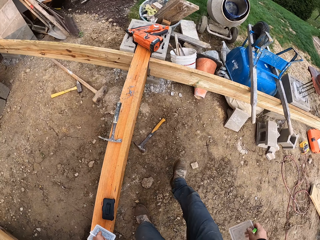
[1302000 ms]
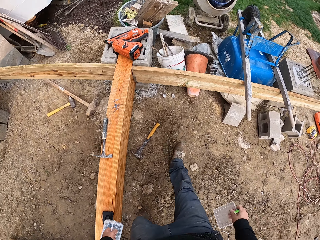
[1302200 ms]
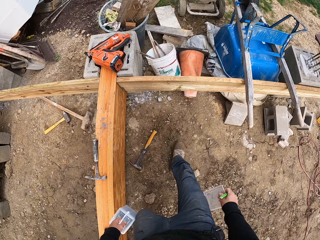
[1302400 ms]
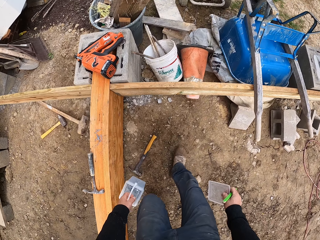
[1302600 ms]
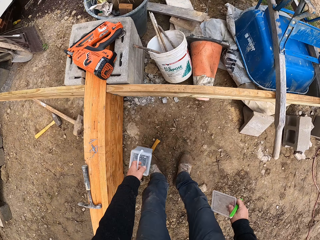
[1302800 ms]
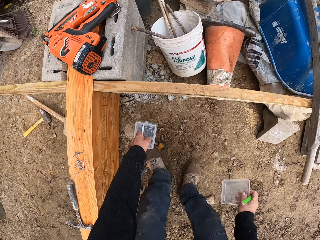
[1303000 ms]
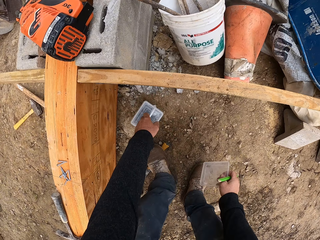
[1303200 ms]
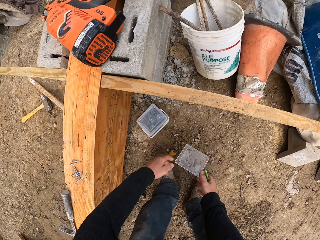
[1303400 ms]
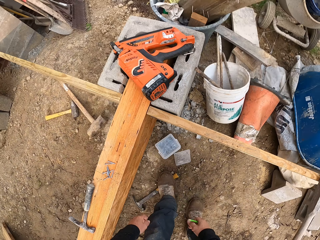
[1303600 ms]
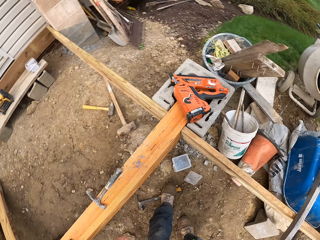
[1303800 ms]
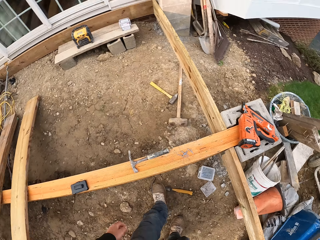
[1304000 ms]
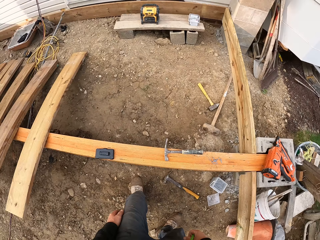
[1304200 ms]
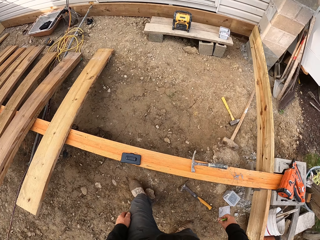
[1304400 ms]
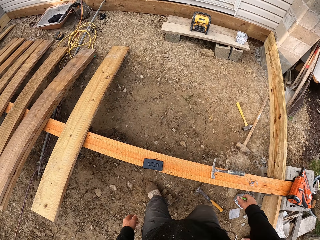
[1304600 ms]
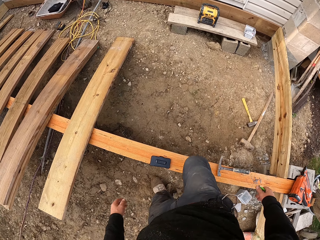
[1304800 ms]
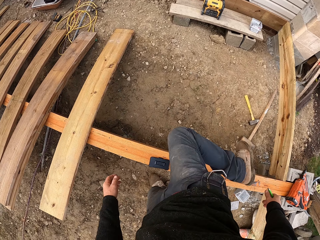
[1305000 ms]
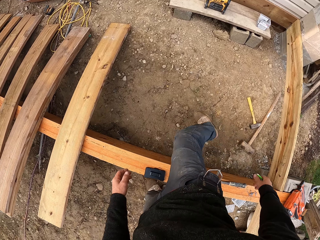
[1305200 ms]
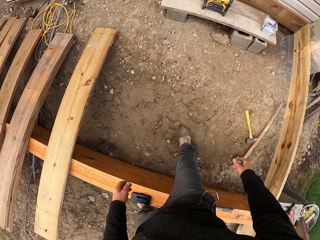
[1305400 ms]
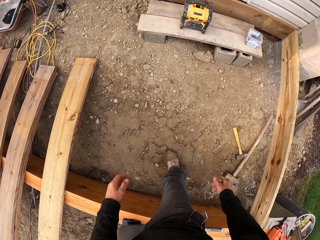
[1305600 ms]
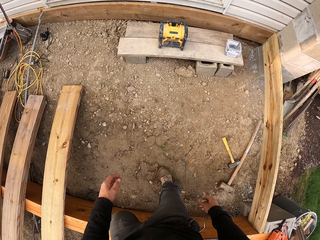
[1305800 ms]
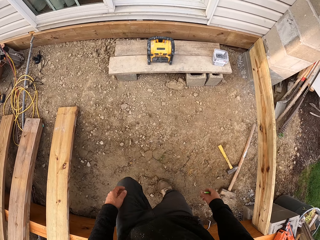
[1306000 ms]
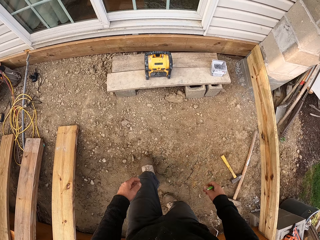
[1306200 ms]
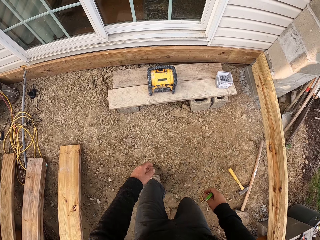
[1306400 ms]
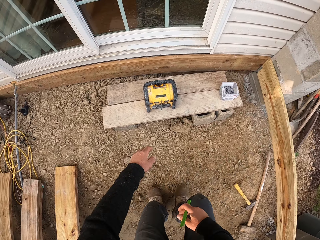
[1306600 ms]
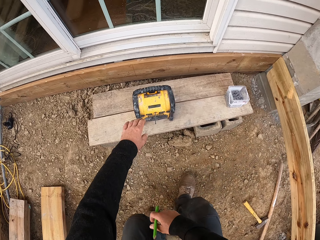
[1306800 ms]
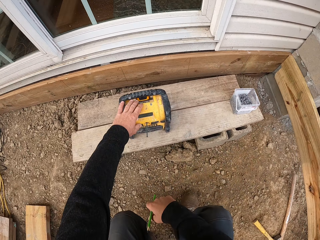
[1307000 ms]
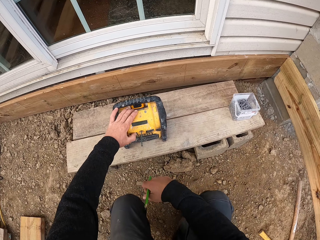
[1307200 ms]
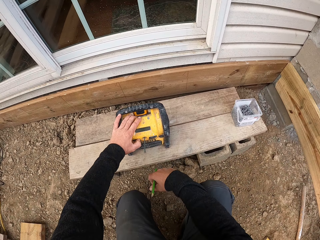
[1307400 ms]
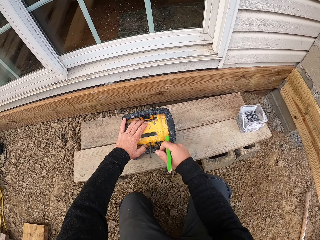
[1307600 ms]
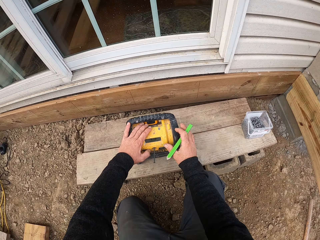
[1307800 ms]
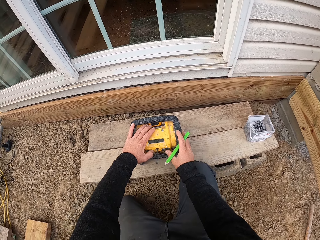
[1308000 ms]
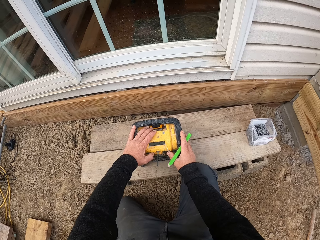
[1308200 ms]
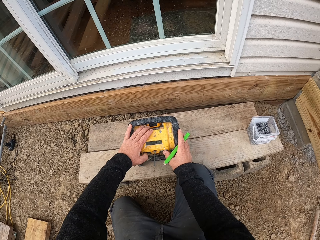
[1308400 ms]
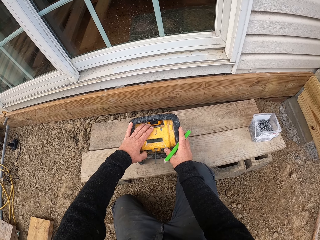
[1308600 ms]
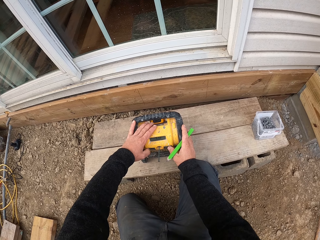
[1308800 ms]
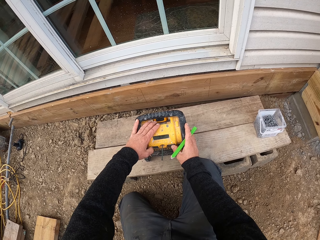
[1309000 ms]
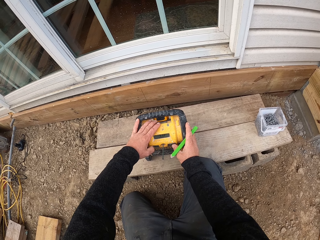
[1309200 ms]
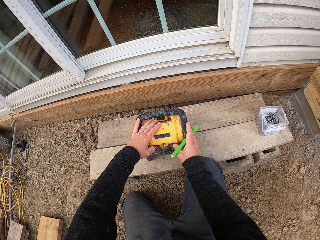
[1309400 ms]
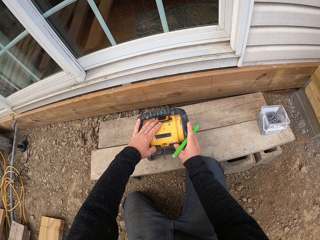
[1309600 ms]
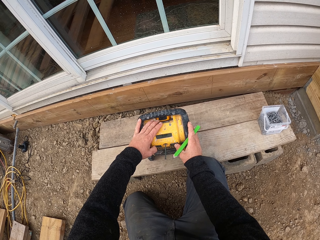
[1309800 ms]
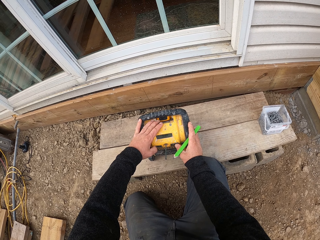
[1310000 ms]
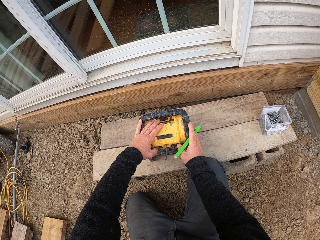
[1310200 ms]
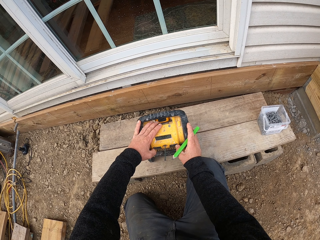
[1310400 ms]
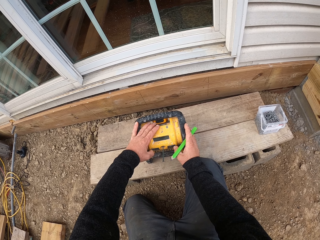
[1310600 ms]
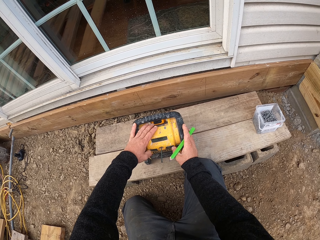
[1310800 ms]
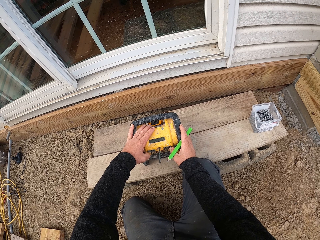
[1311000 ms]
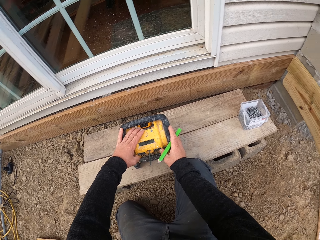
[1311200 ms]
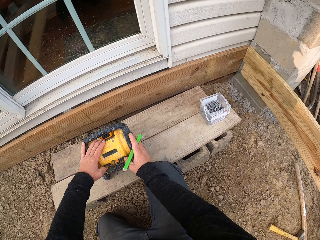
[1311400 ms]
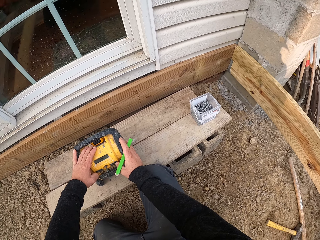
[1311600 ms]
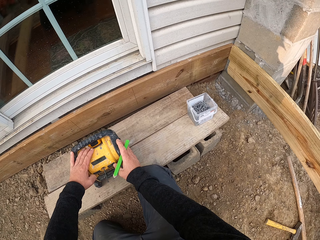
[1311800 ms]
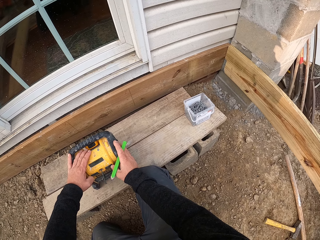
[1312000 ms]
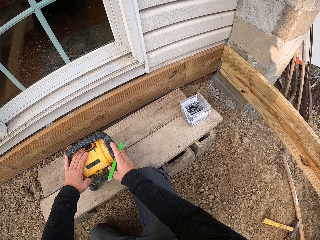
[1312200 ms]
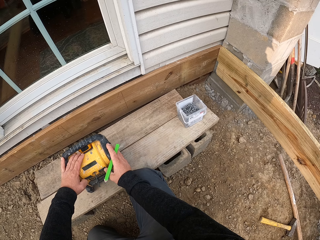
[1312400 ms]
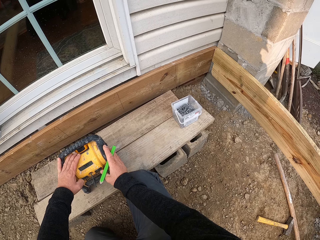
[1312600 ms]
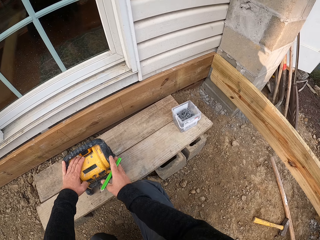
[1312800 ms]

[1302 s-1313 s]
The camera wearer carries something. They put the box on the ground. They walk around the construction site. They press the wood cutting machine. They switch the machine.

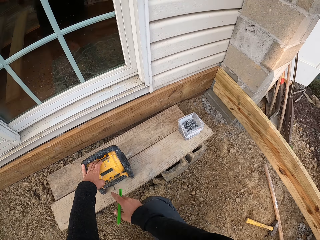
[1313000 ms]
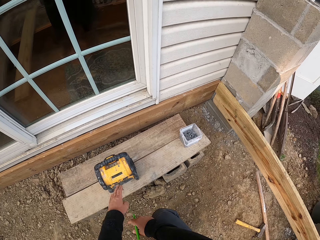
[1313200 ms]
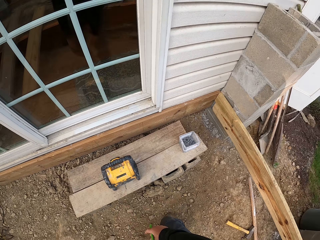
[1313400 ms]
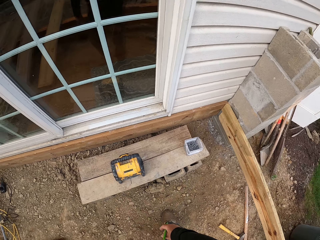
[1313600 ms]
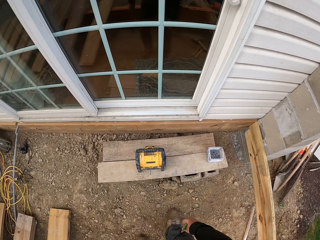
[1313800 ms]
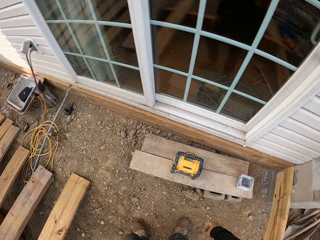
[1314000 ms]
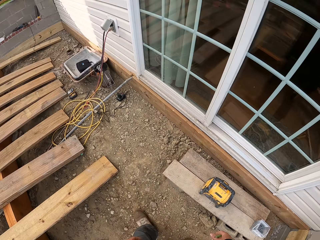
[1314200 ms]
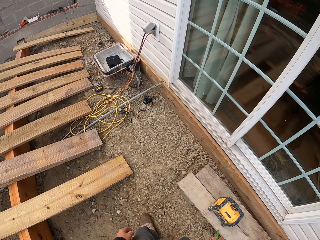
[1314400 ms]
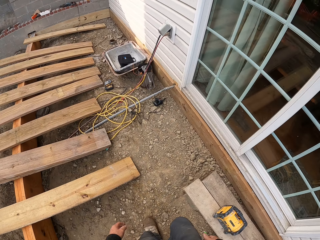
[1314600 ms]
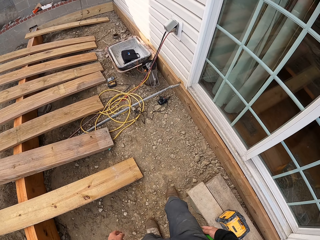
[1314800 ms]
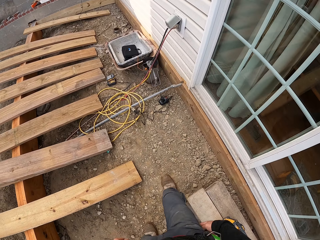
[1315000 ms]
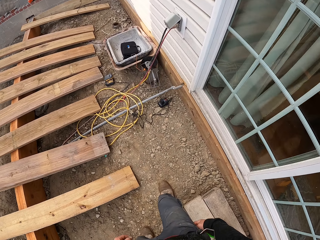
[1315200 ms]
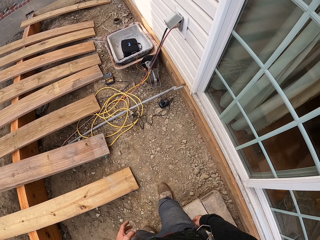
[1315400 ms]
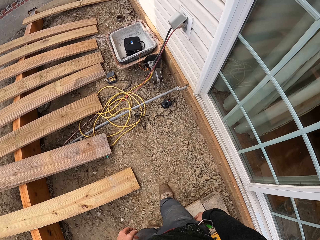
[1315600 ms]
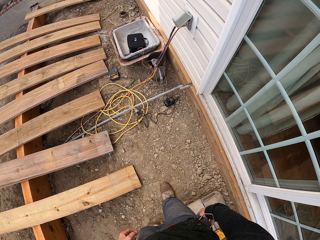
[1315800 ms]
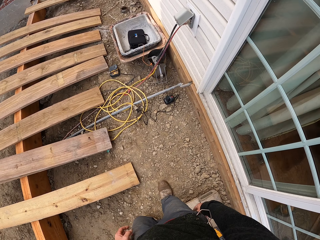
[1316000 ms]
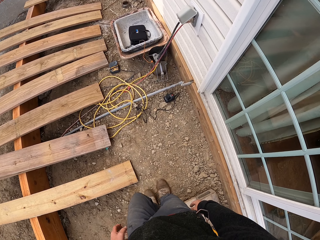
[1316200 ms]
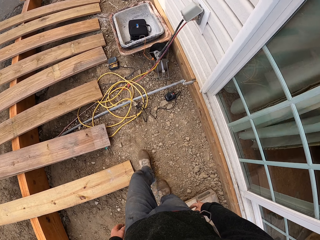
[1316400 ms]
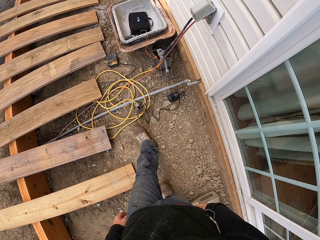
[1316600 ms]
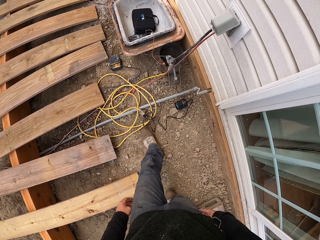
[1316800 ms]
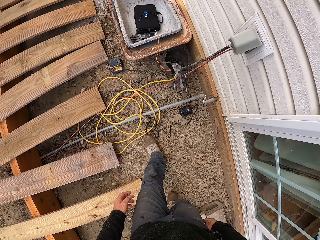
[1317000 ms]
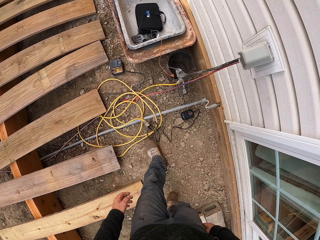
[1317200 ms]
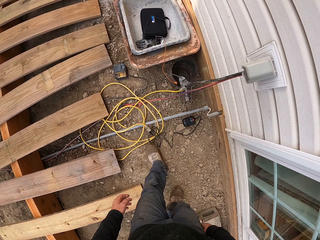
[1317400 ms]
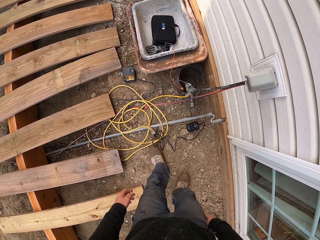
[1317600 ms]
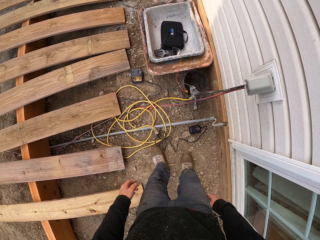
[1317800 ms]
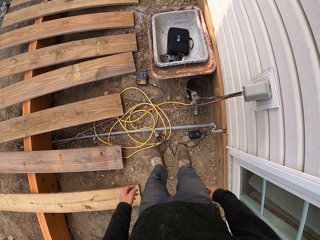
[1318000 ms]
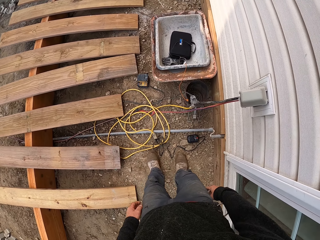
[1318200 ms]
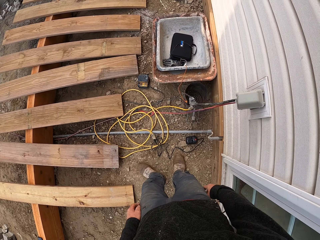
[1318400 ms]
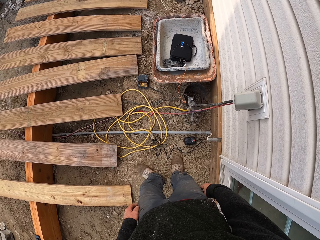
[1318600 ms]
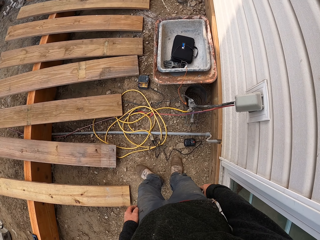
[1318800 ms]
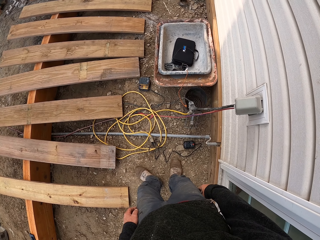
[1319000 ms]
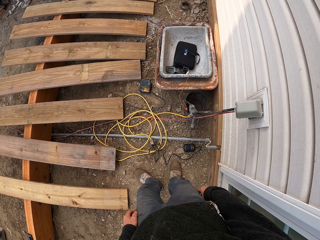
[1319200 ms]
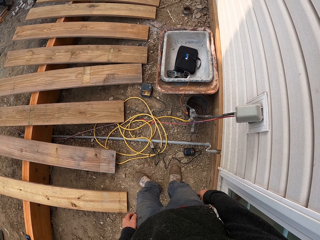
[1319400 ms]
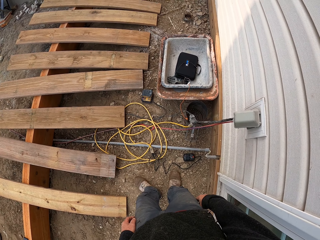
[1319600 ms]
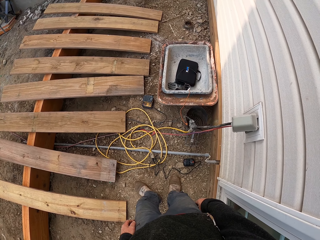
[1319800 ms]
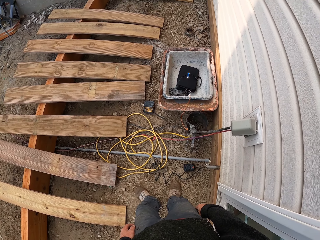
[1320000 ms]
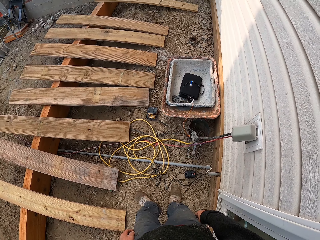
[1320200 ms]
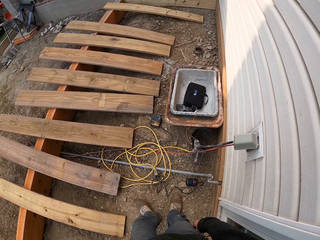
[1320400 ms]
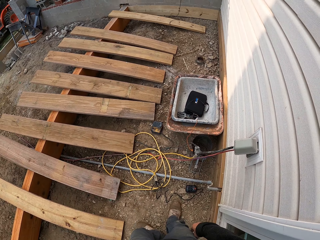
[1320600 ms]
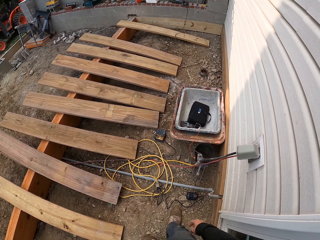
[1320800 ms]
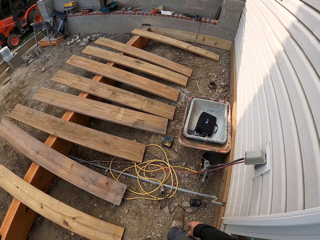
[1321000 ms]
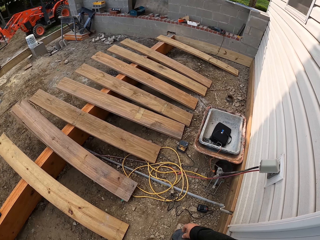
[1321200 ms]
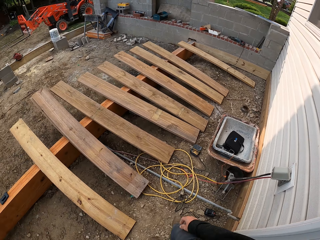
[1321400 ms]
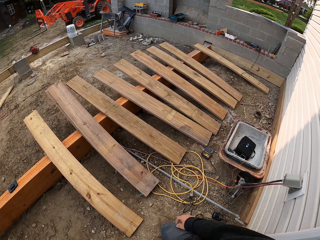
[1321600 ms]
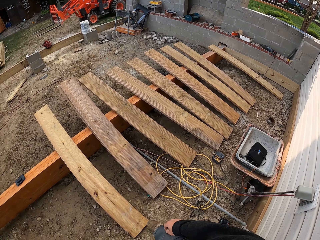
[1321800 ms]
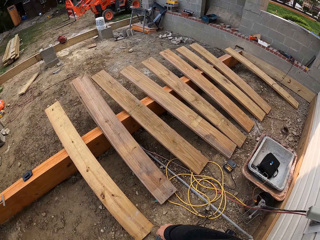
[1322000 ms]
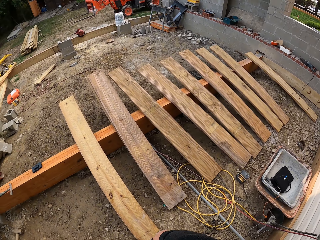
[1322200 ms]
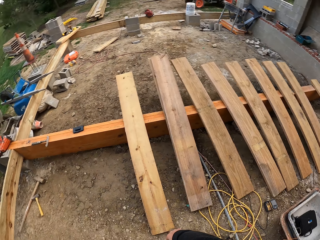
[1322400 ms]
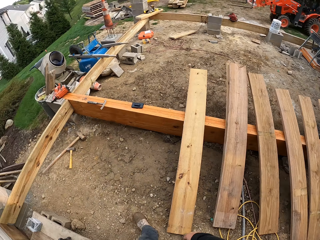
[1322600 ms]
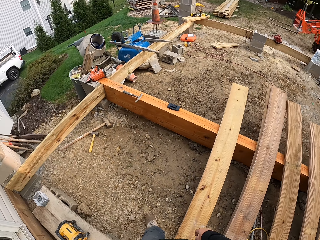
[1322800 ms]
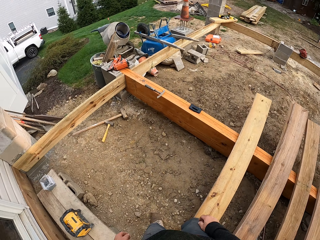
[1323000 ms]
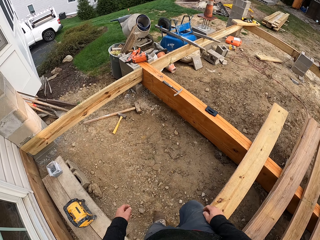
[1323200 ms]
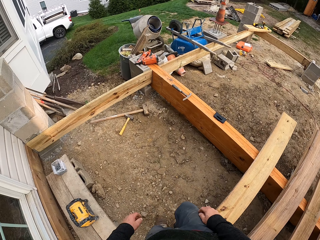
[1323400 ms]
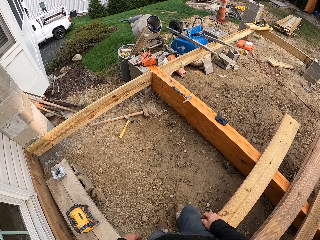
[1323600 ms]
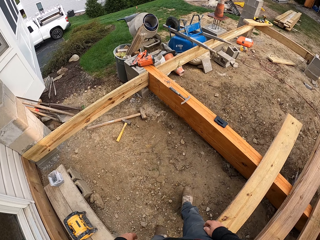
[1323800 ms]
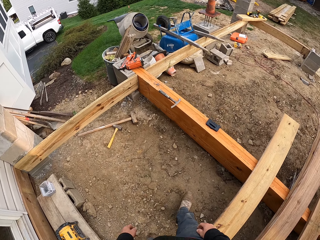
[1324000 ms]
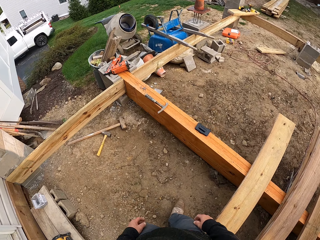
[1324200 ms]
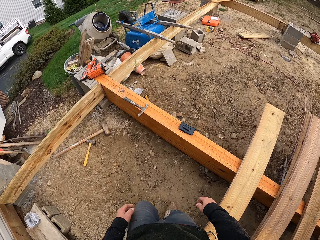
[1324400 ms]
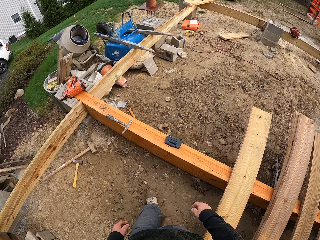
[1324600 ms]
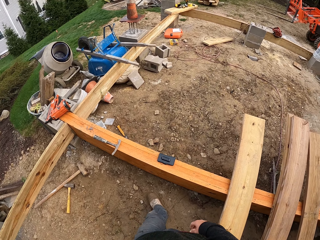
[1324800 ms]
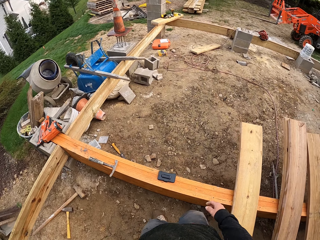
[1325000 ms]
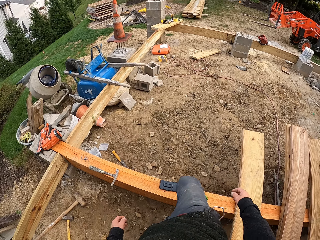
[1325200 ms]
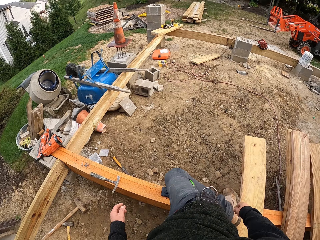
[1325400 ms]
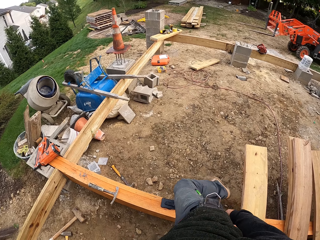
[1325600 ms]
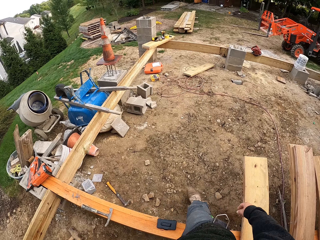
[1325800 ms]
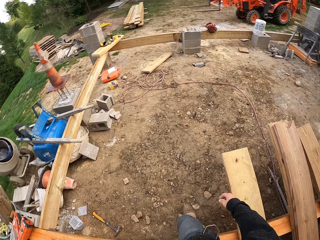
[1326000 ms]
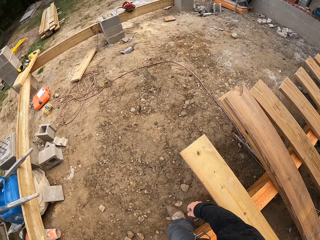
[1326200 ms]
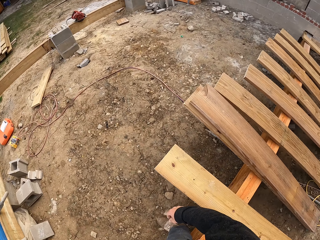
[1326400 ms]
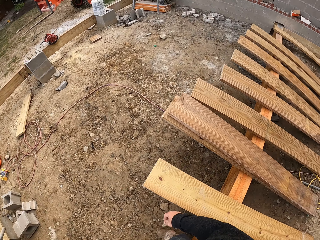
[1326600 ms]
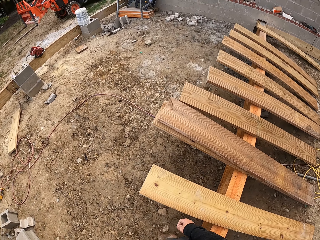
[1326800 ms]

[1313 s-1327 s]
The camera wearer walks. They look around the construction site. They look around the construction site again. They walk around the construction site.
